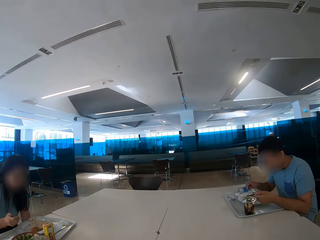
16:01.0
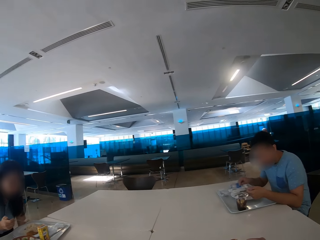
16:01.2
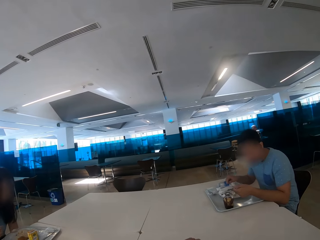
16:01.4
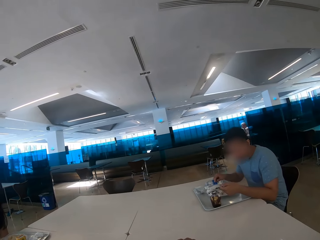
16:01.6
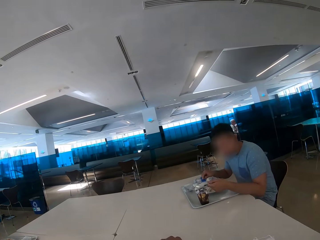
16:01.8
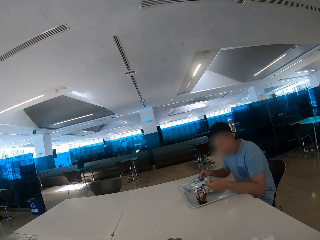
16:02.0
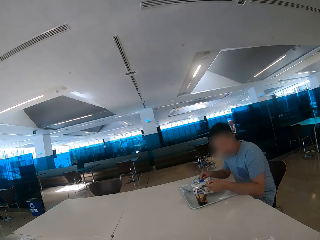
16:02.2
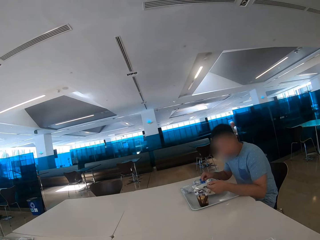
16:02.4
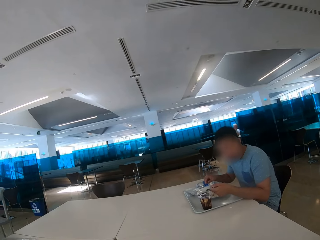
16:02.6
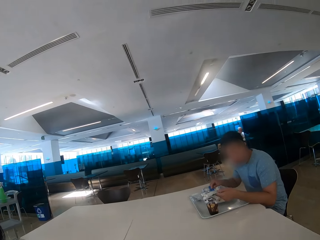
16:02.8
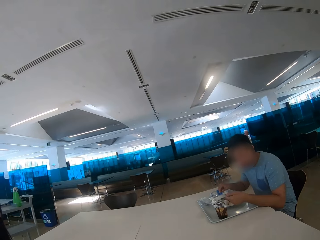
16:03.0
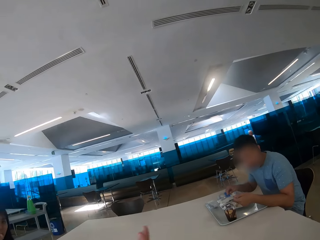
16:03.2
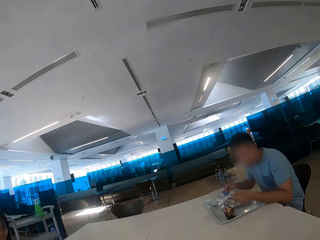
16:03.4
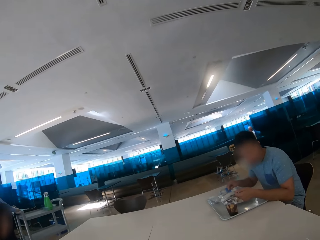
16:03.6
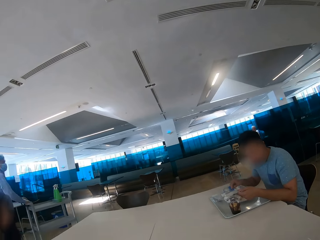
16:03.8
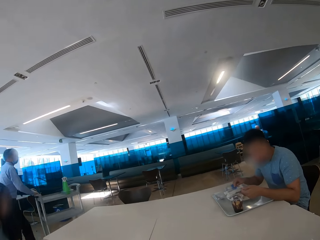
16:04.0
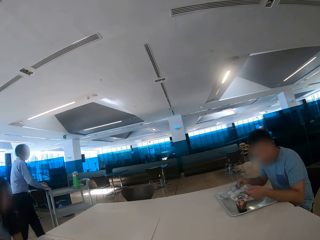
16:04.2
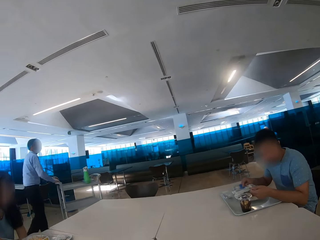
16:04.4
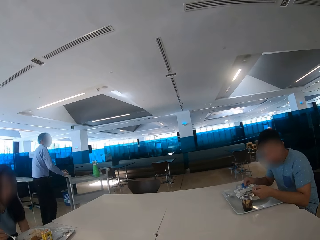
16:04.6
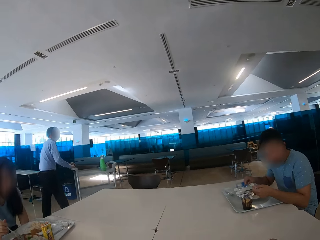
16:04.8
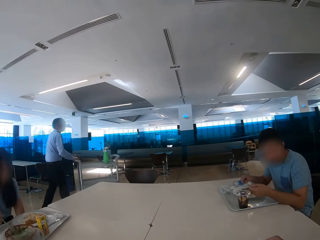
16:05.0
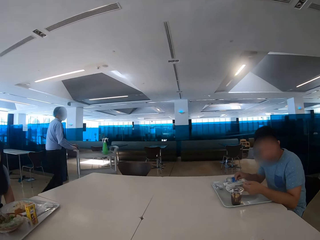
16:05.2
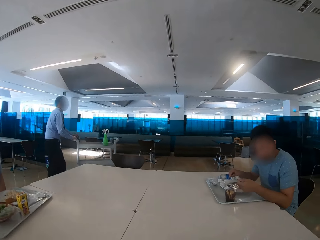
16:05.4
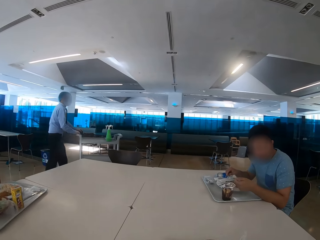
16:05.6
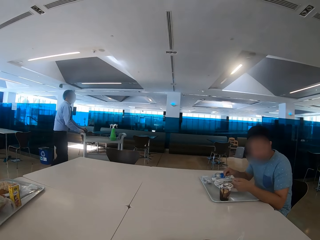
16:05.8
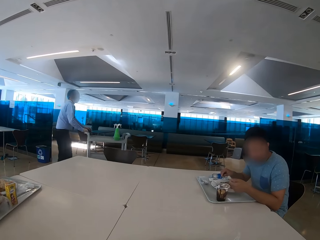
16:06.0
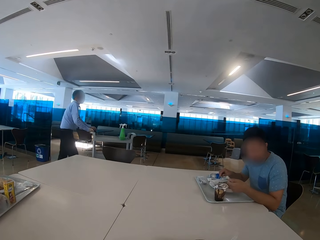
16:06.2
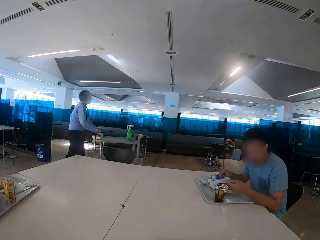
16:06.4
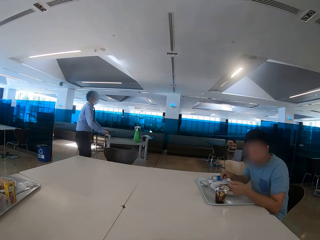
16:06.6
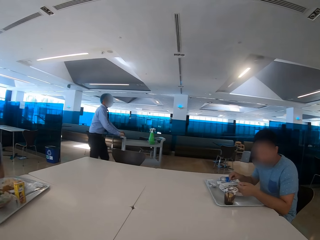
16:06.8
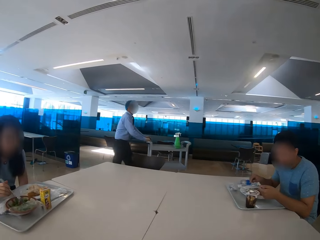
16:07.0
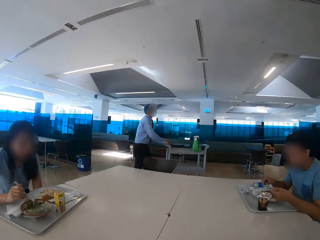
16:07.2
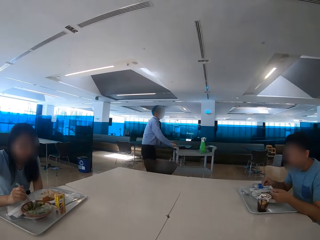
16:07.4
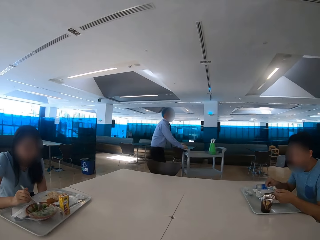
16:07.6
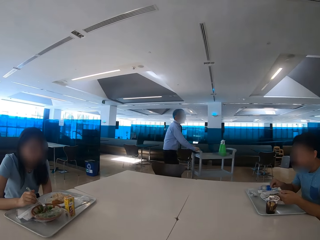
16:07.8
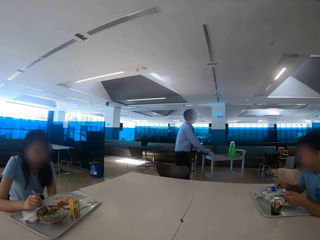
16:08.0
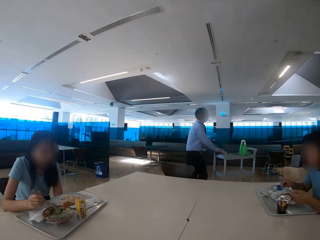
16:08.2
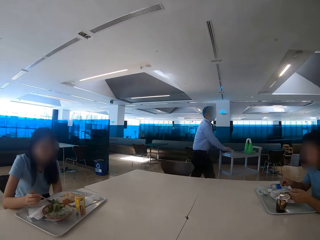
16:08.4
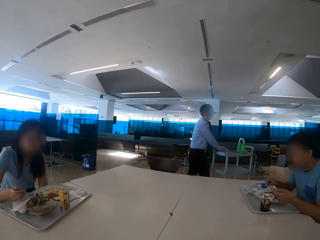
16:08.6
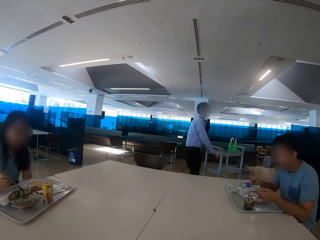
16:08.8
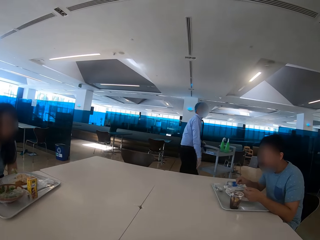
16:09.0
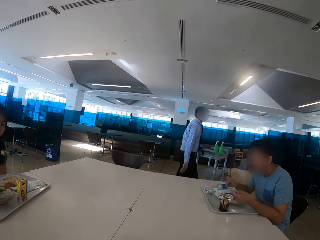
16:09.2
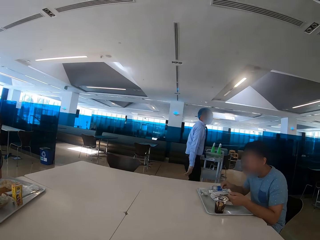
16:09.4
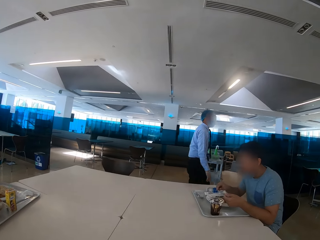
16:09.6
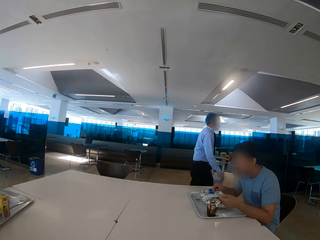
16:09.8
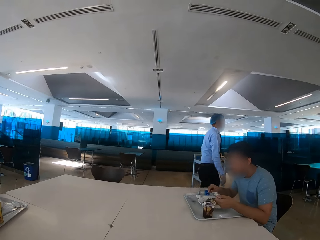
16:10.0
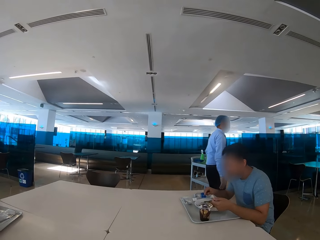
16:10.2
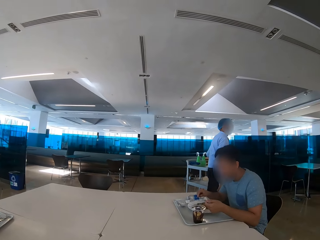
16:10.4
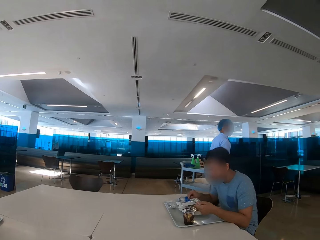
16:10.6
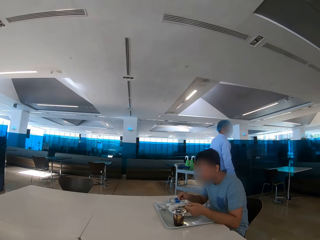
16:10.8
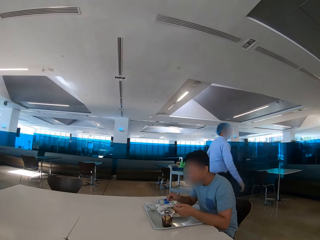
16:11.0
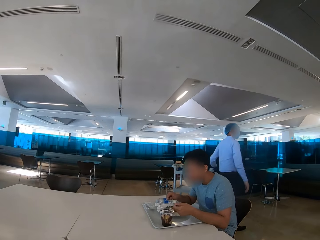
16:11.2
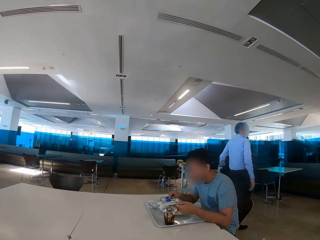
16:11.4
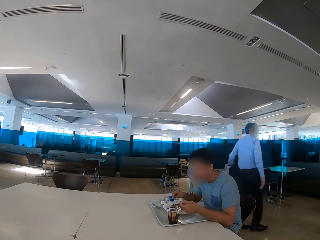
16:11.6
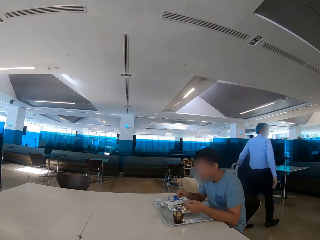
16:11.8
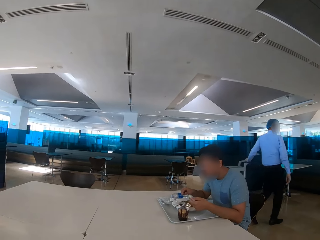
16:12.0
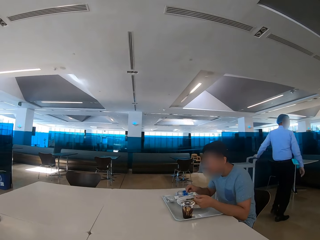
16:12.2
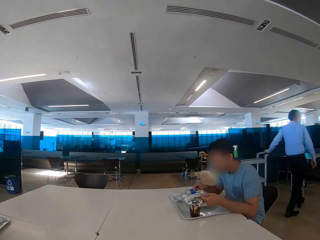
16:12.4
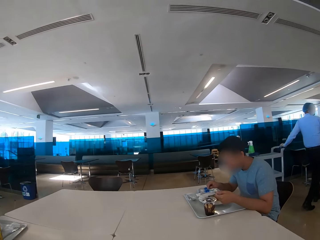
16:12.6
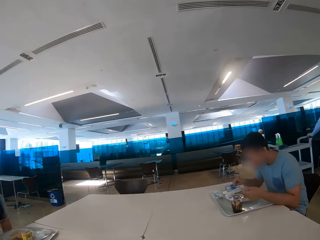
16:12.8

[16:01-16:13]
The camera wearer eats some food. A person moves a trolley across the restaurant. A woman eats some food. The camera wearer looks at a man.

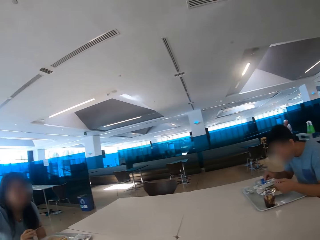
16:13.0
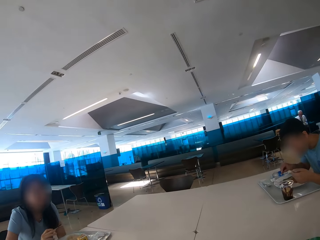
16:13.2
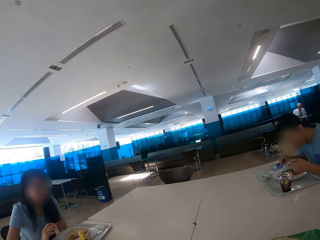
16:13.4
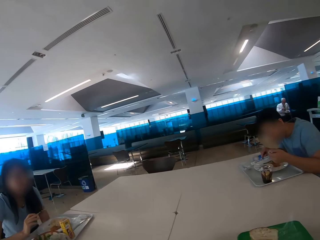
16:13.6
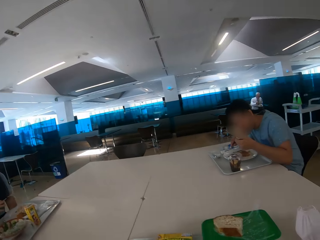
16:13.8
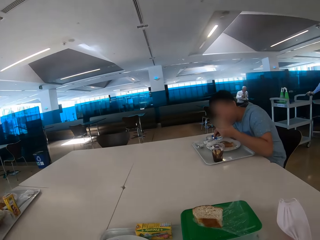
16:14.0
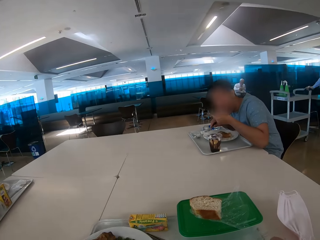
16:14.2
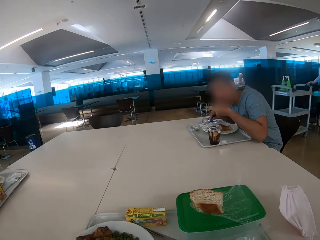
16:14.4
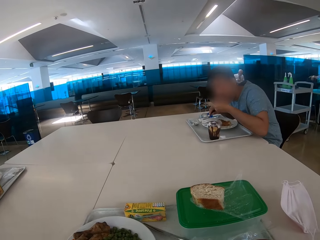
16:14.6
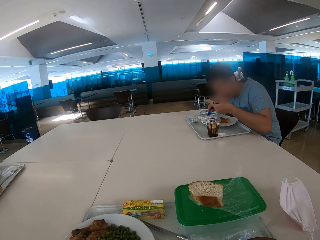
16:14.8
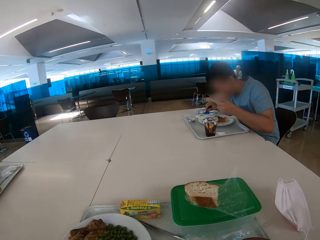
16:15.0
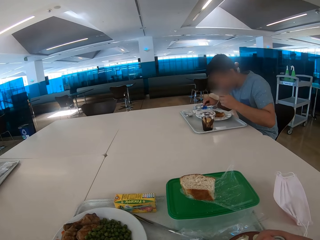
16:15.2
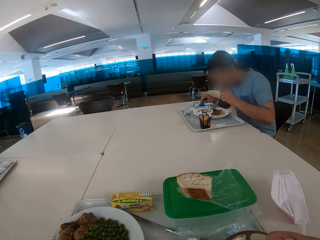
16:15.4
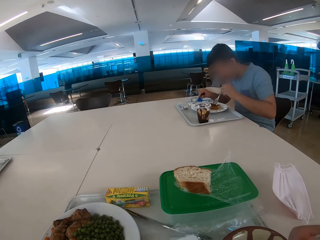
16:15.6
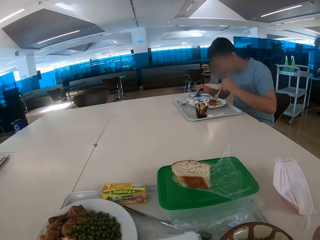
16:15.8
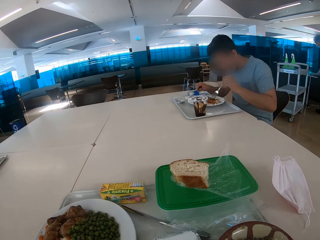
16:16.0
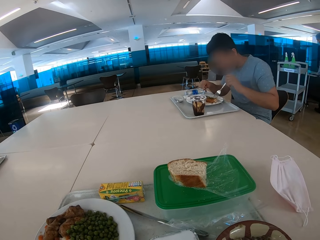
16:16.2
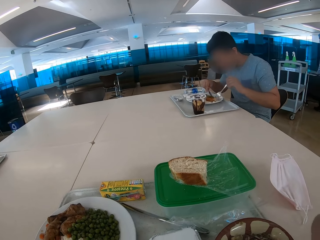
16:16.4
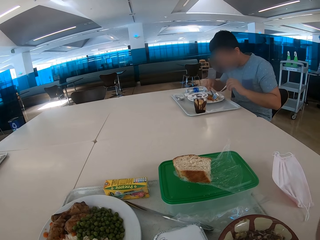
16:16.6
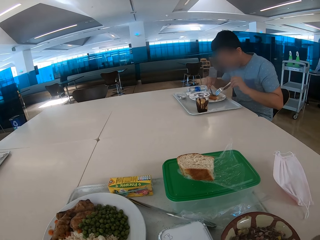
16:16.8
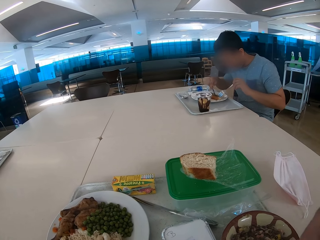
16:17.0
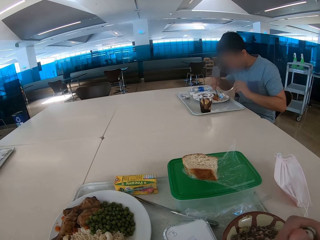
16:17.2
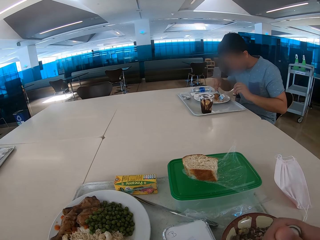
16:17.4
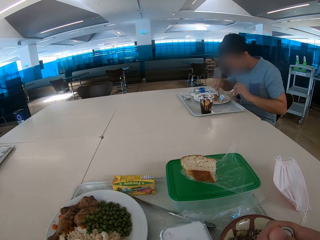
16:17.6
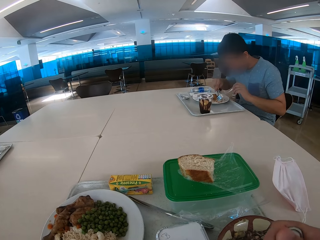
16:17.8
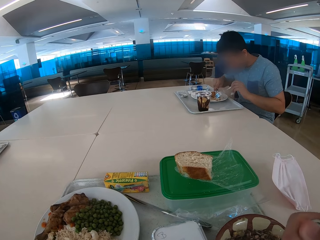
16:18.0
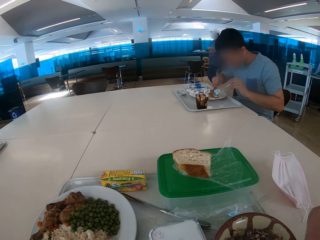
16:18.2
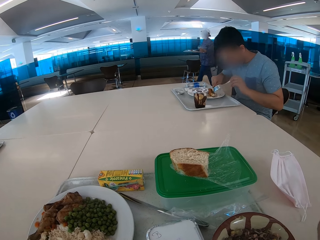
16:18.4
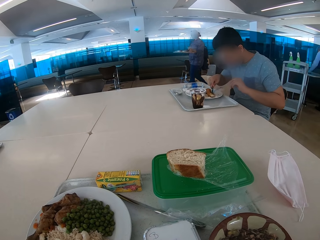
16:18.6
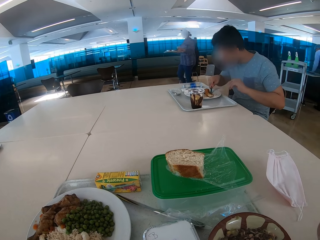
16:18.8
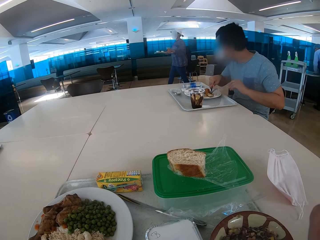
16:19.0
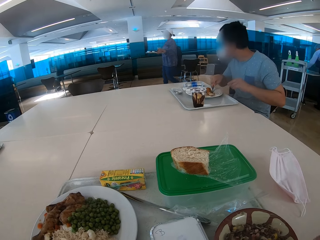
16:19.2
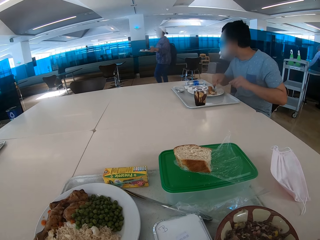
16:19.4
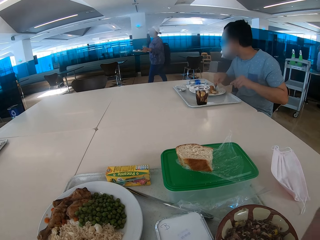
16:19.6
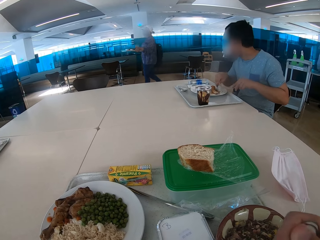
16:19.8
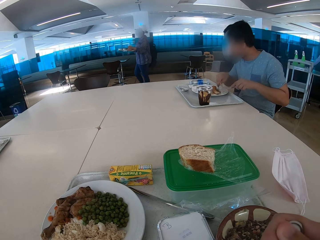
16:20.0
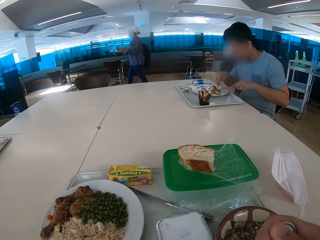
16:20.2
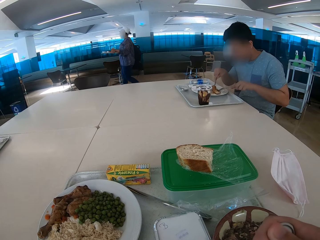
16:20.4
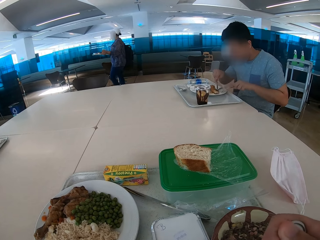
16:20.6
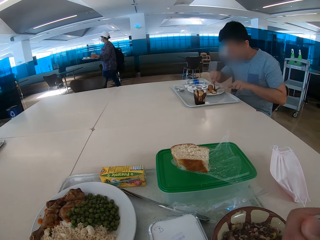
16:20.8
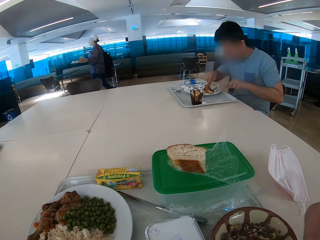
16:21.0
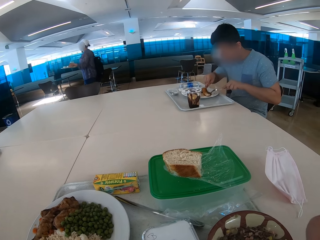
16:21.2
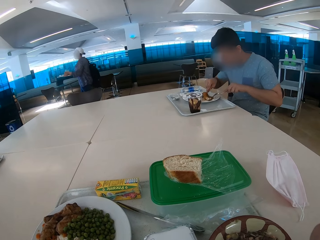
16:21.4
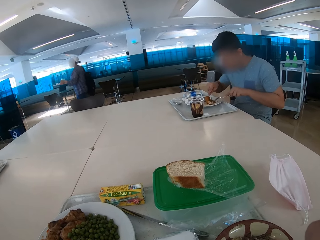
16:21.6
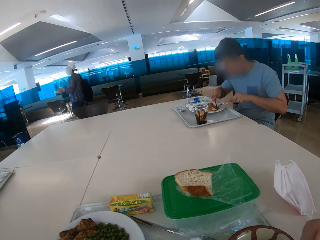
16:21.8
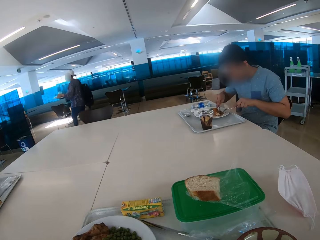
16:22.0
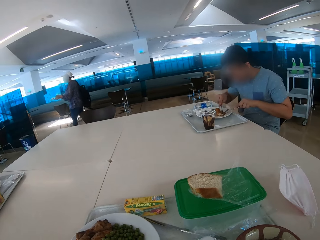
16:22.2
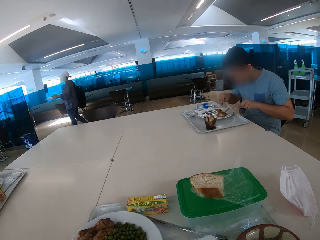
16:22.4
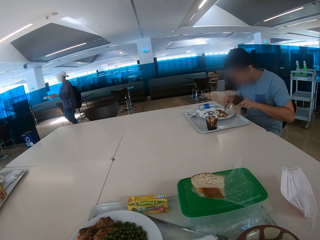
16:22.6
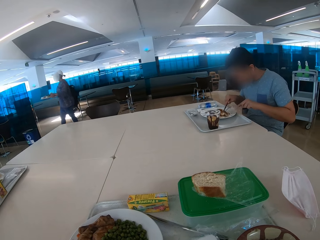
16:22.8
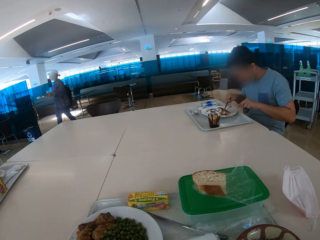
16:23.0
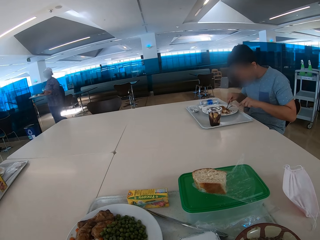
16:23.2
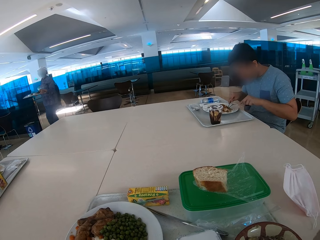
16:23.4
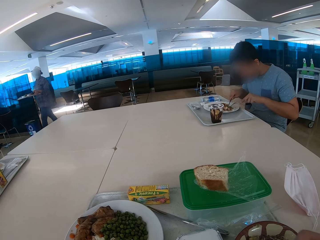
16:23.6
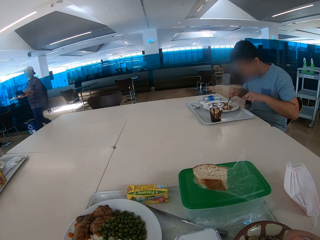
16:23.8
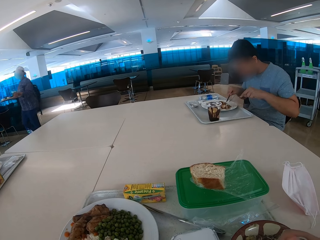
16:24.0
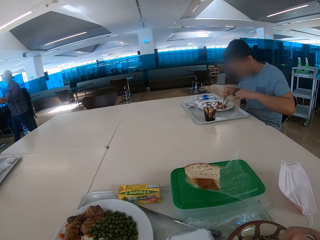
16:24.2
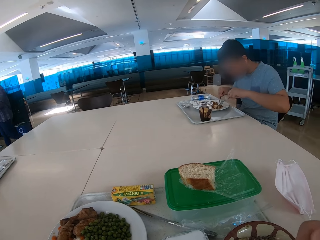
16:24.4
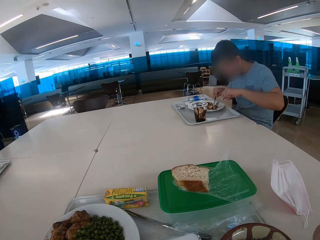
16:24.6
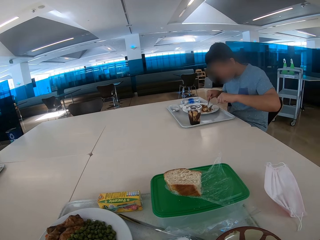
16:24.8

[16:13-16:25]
The camera wearer looks around. A man eats some food with a spoon. The camera wearer eats food. A person walks across the restaurant.
